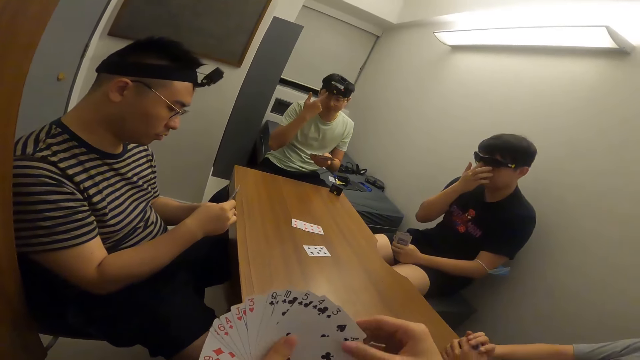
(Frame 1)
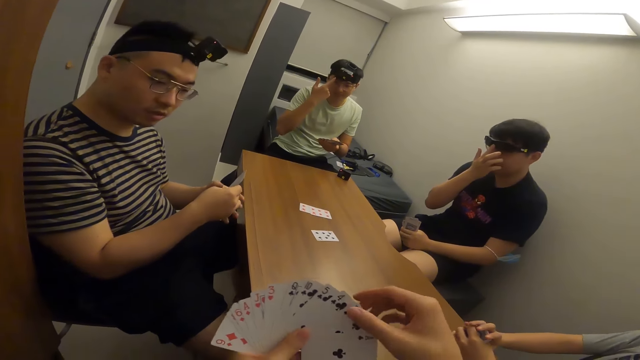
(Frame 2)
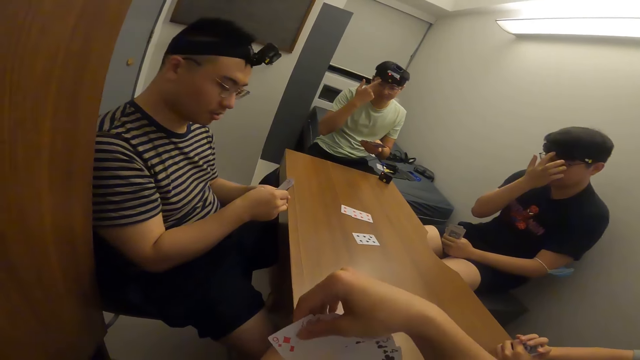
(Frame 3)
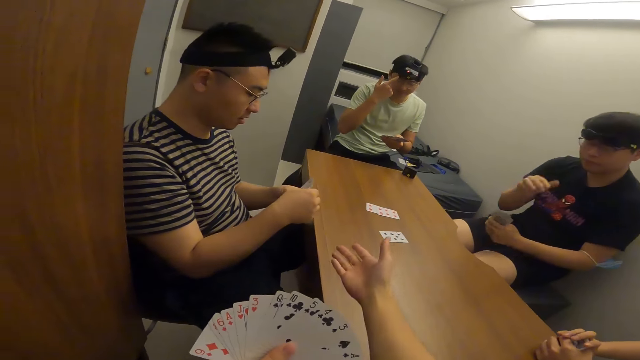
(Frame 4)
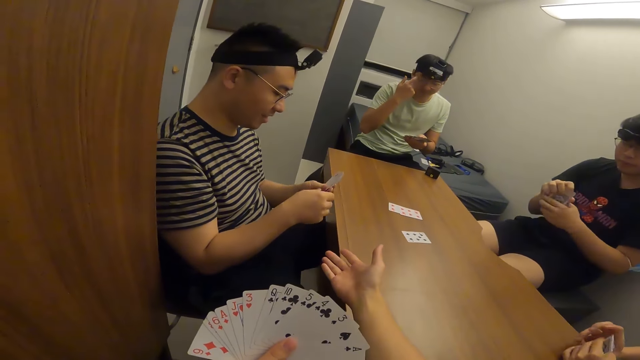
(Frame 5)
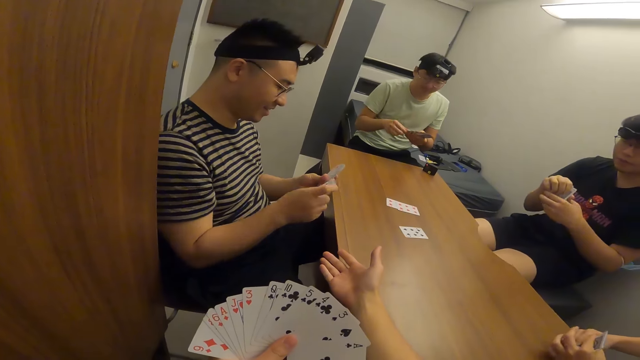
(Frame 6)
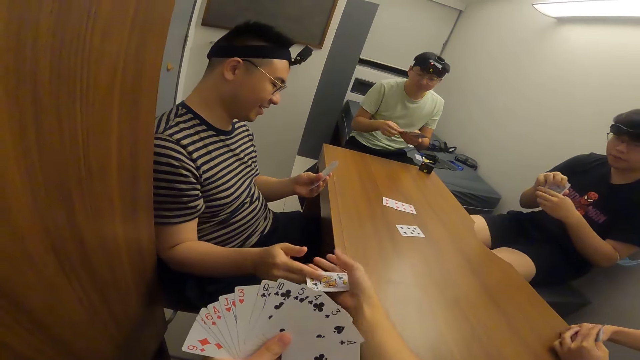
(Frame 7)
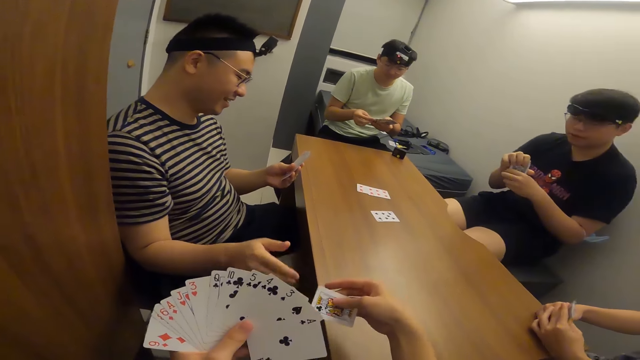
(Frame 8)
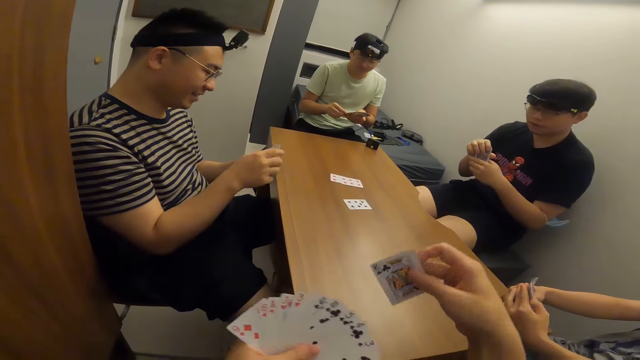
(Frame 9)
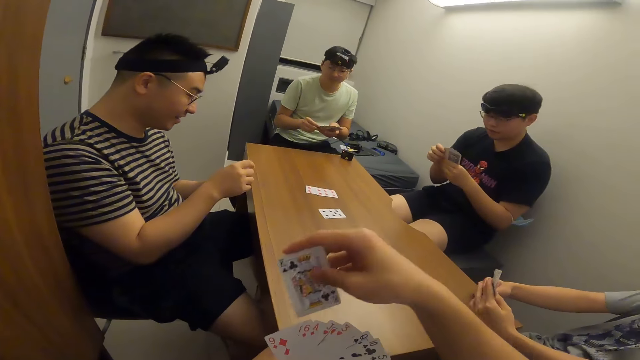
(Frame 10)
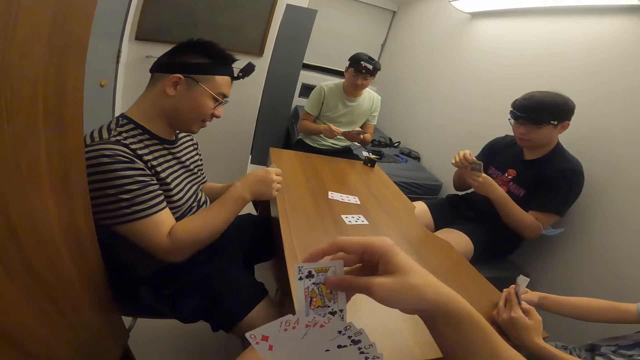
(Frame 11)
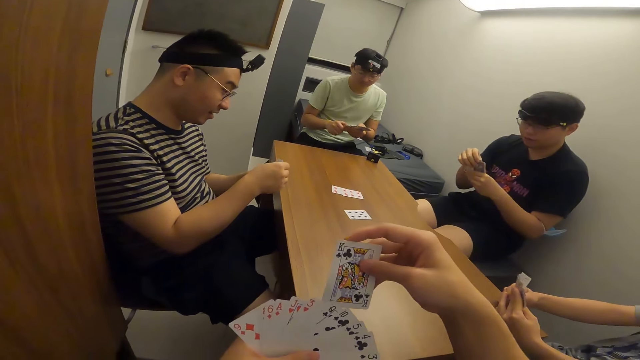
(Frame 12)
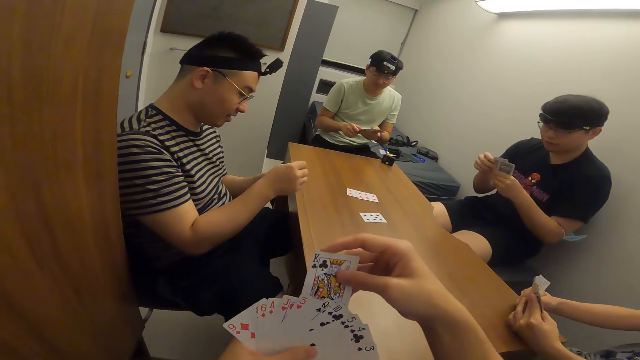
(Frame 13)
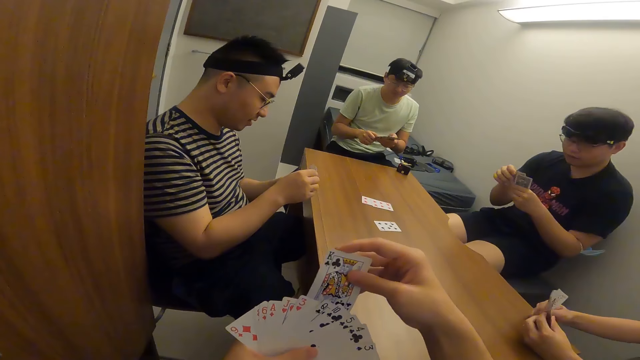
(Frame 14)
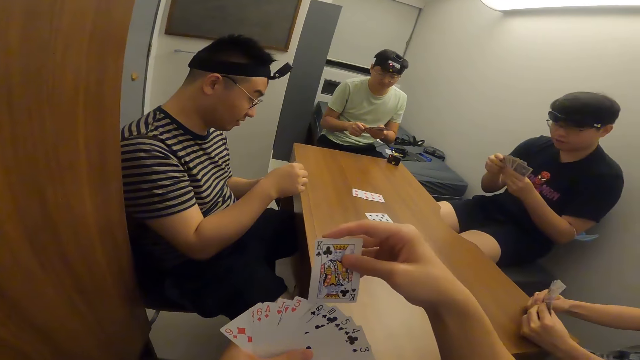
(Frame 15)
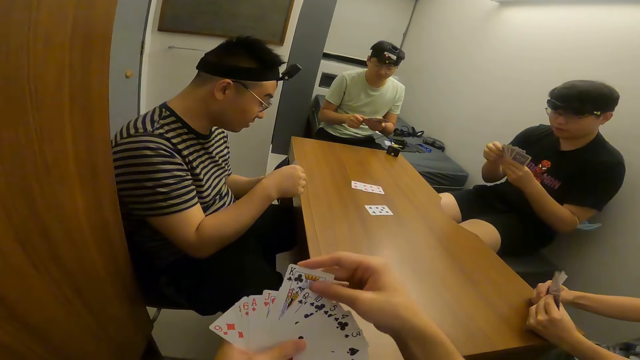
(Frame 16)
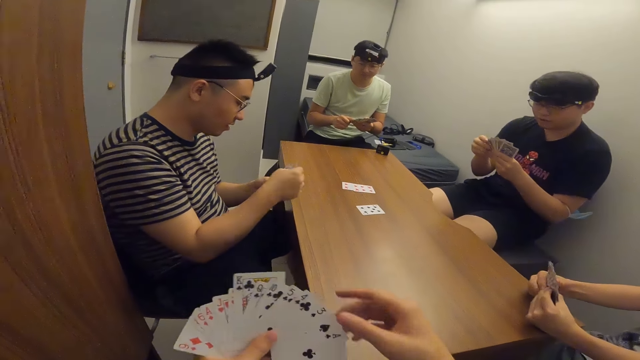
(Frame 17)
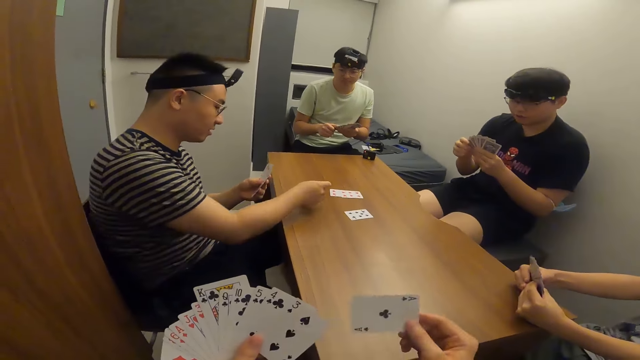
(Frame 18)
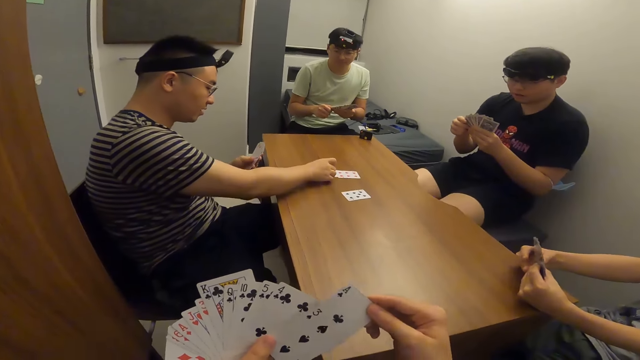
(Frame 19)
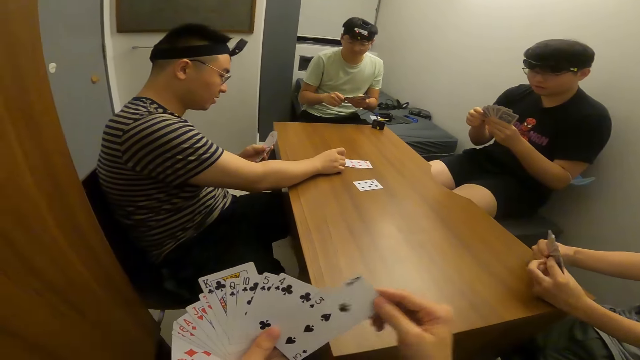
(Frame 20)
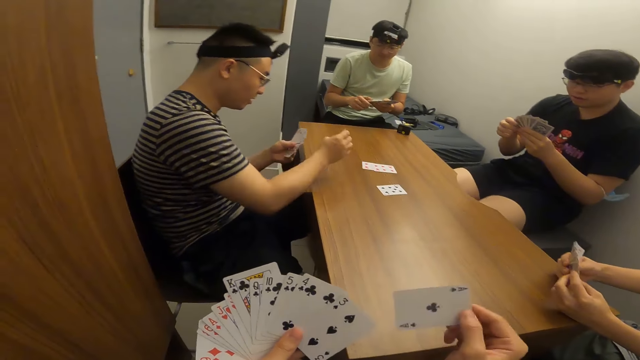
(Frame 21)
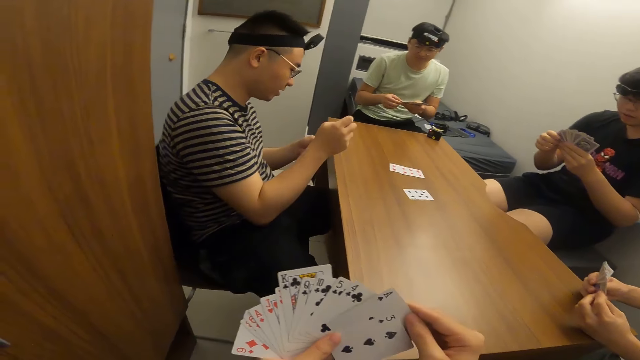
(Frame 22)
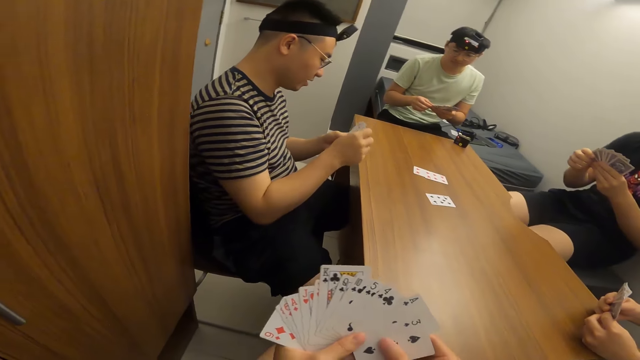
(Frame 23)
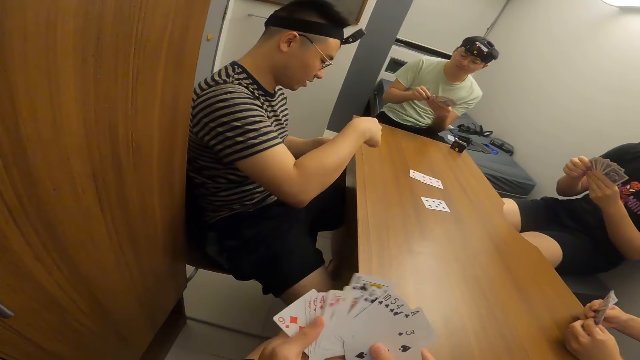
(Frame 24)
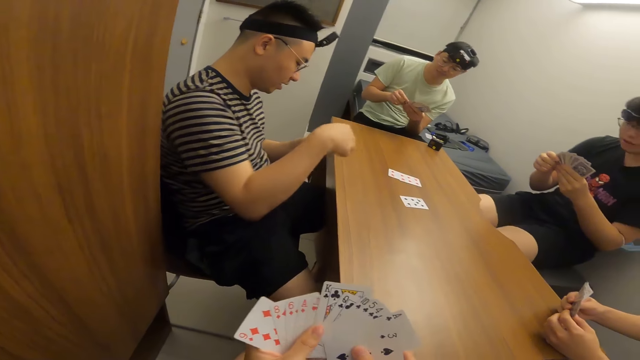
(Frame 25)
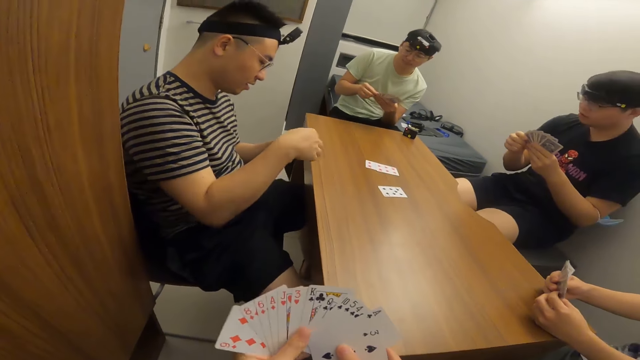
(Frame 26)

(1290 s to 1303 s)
A man passes a card to the camera wearer with his right hand. The camera wearer shuffles the cards. The man places a card on the table. The camera wearer shuffles the cards.

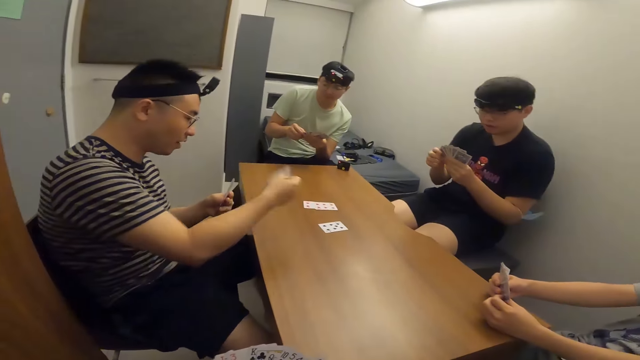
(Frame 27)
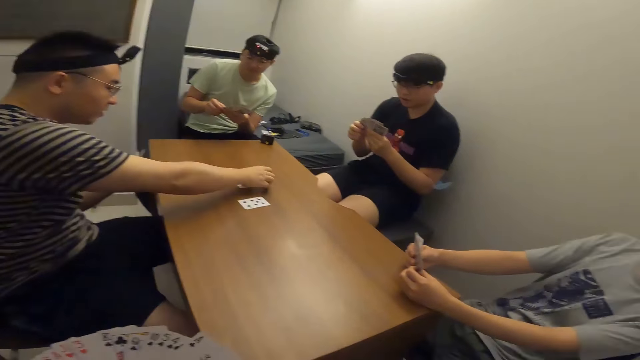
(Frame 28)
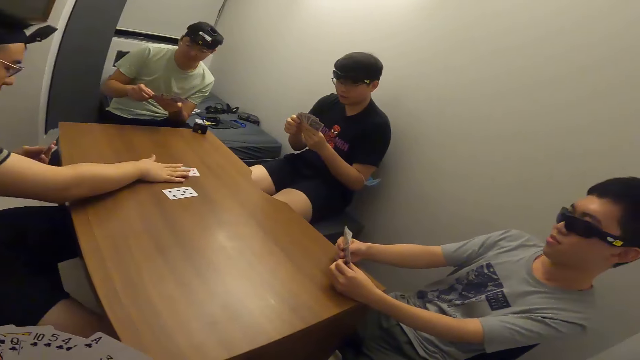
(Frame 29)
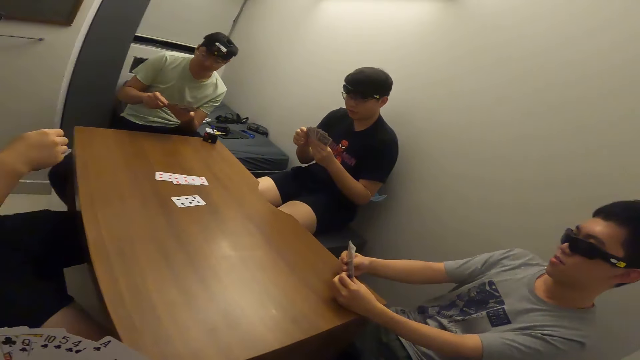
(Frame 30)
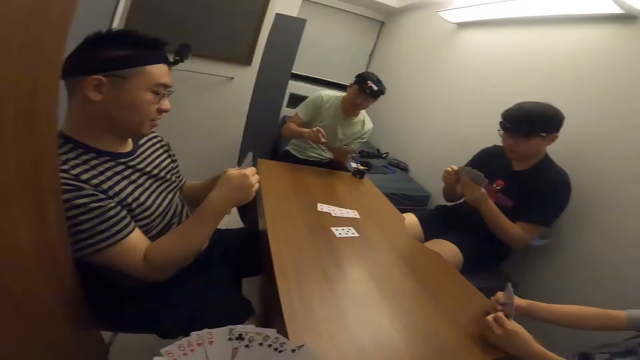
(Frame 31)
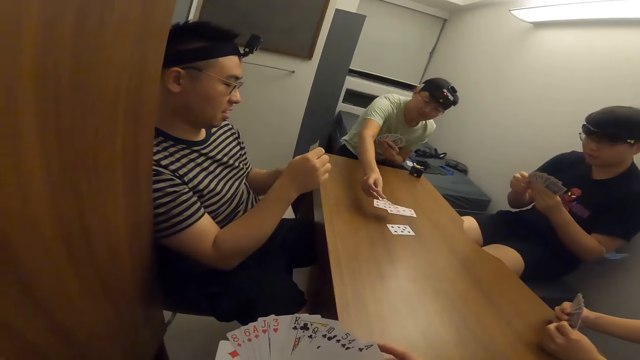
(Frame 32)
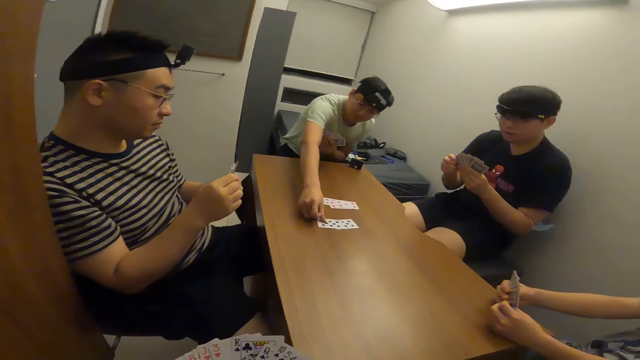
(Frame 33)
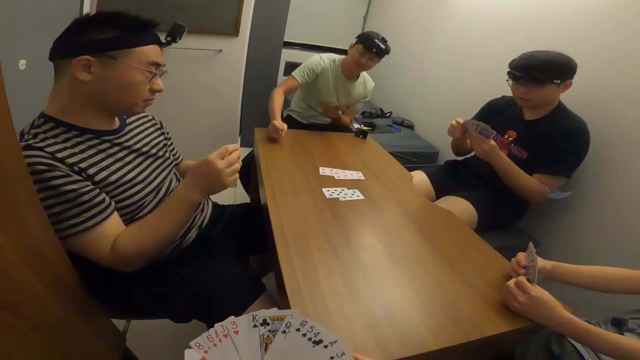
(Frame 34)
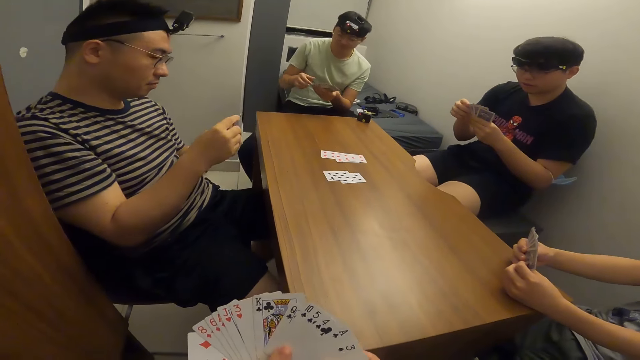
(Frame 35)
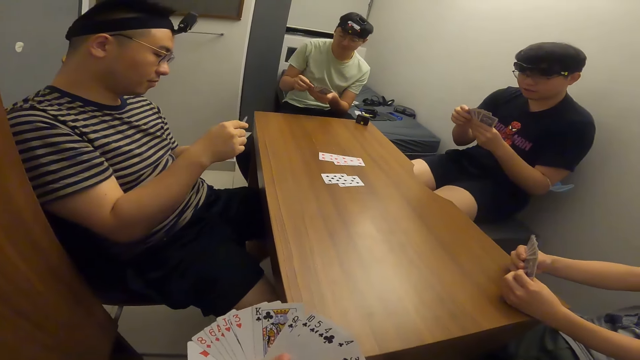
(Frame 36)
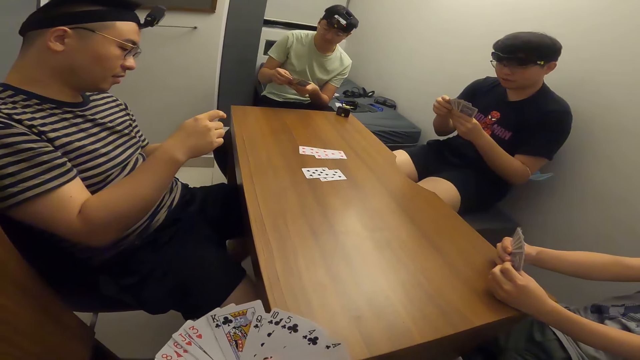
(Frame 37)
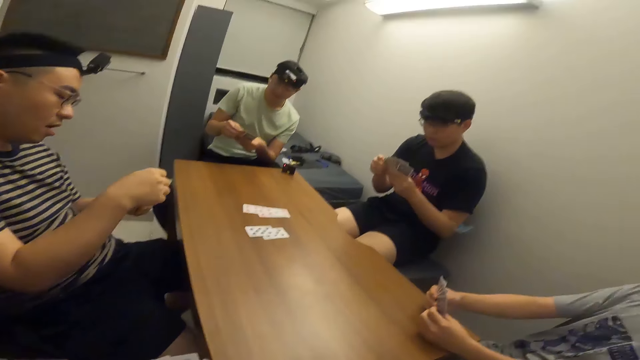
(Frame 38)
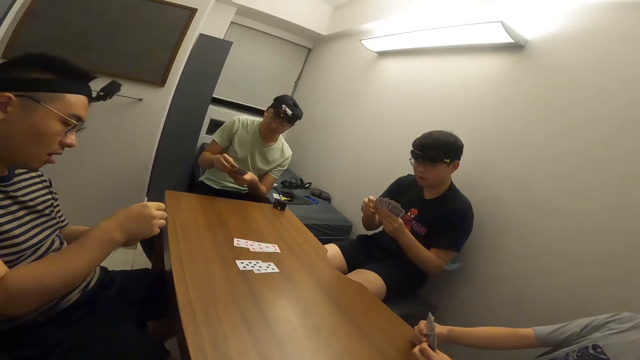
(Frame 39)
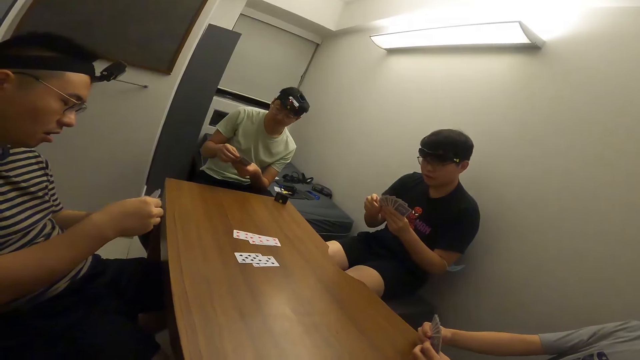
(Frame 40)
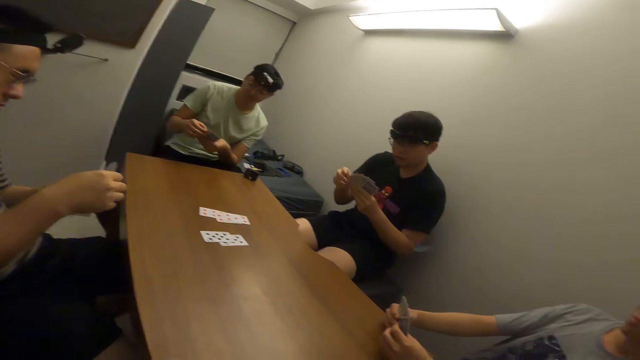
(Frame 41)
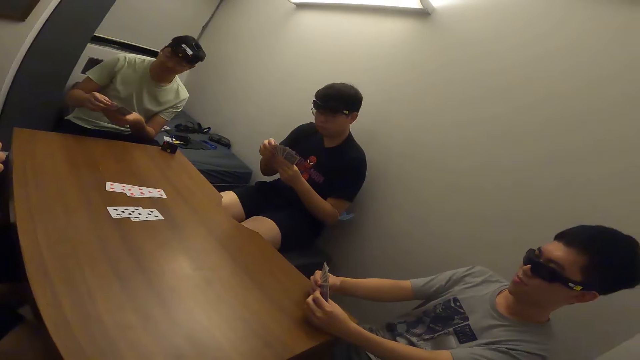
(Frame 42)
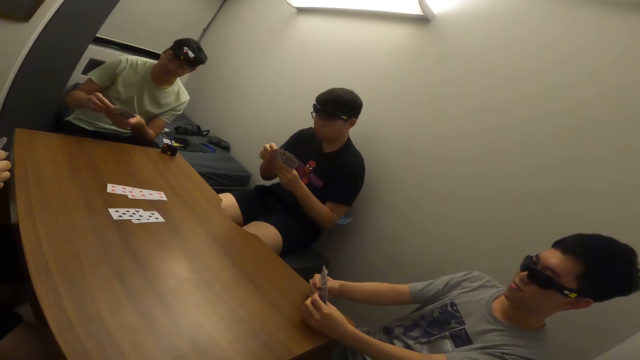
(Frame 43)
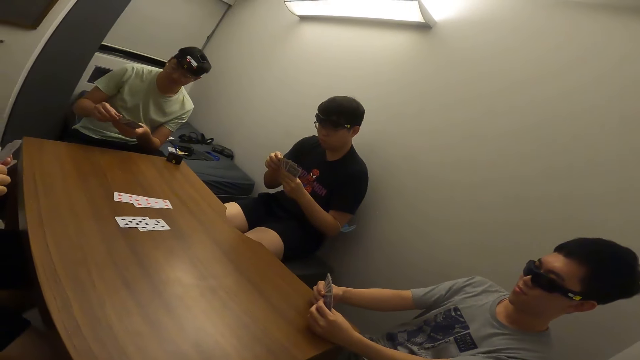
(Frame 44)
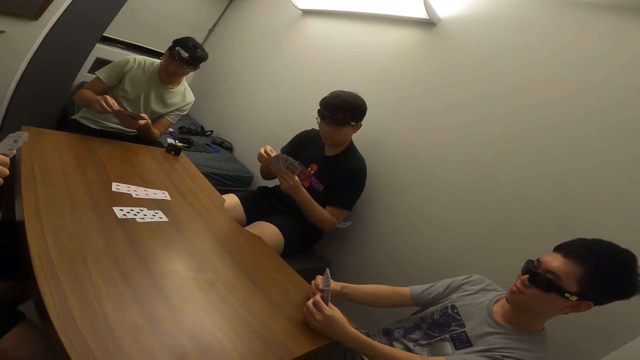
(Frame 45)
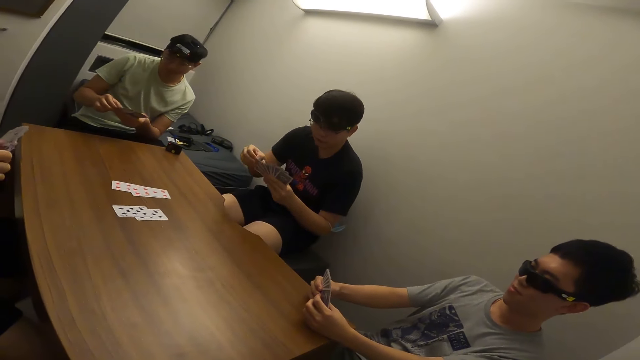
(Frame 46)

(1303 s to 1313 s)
A man places a card on the table with his right hand. Another man places a card on the table with his right hand. The camera wearer shuffles the cards.
